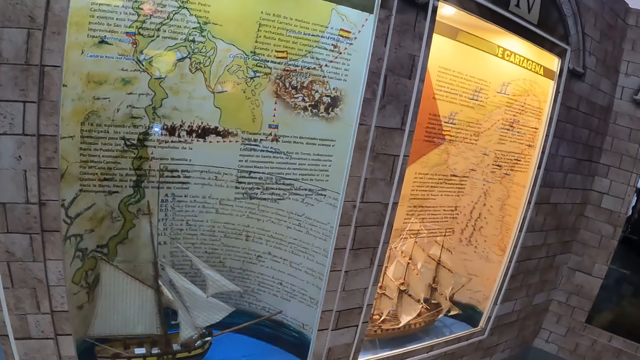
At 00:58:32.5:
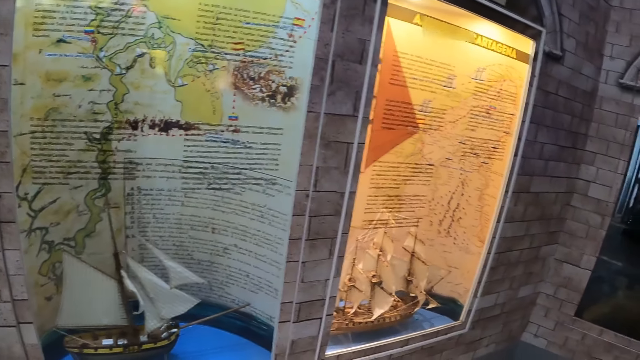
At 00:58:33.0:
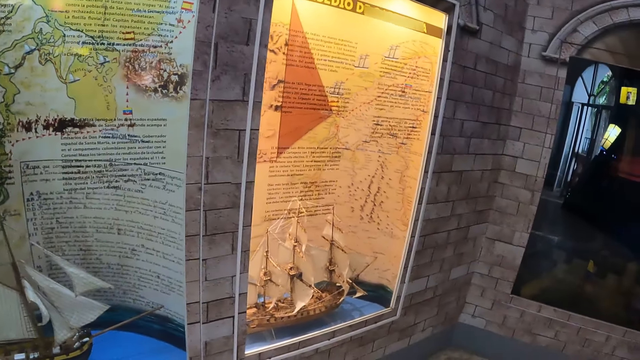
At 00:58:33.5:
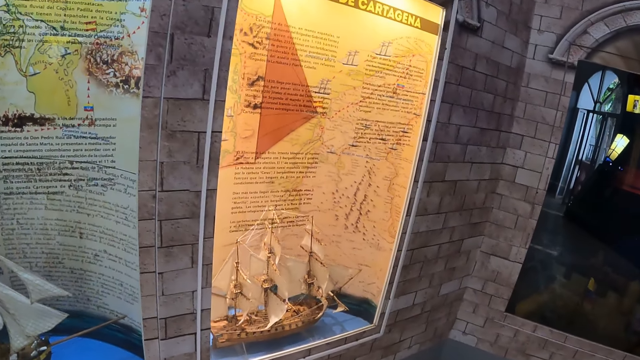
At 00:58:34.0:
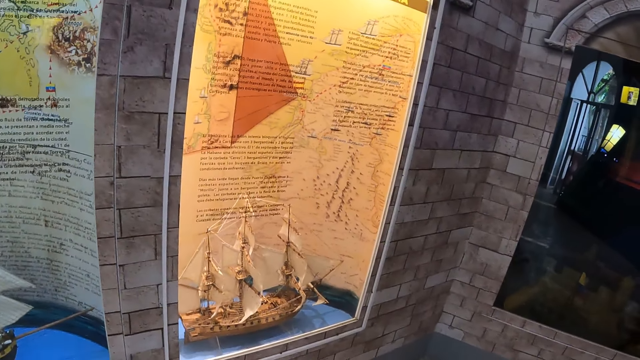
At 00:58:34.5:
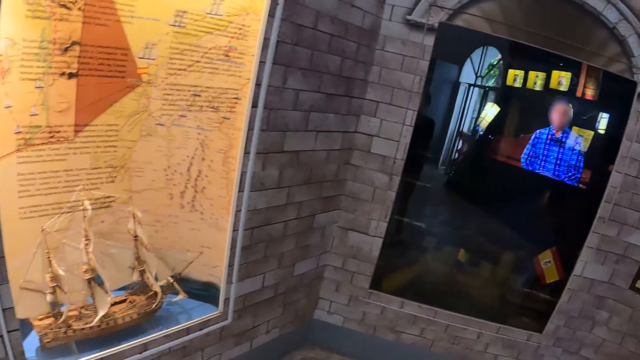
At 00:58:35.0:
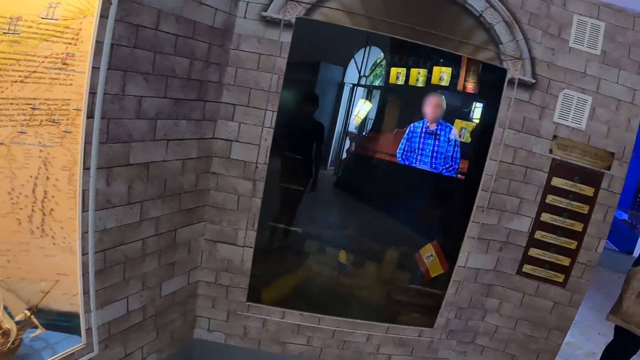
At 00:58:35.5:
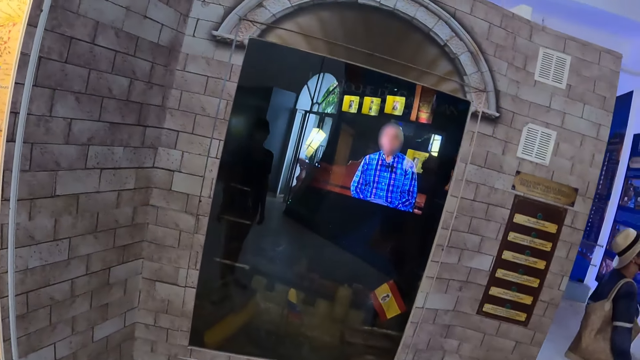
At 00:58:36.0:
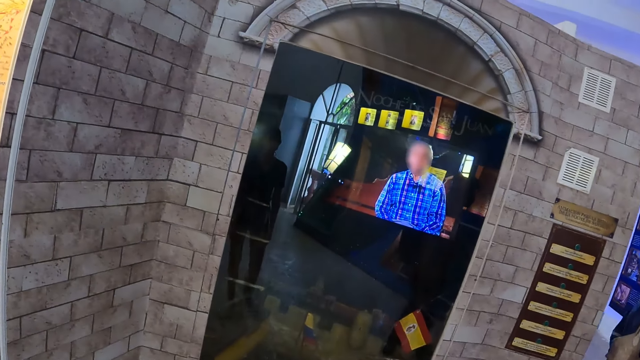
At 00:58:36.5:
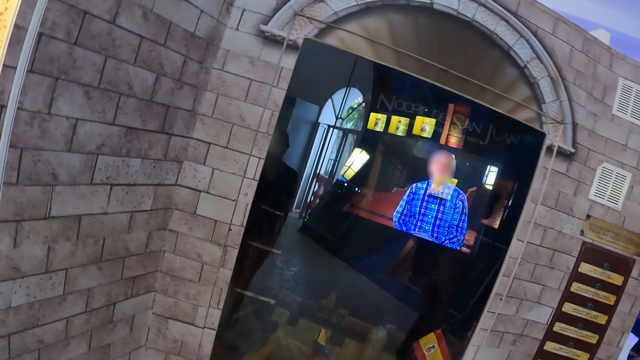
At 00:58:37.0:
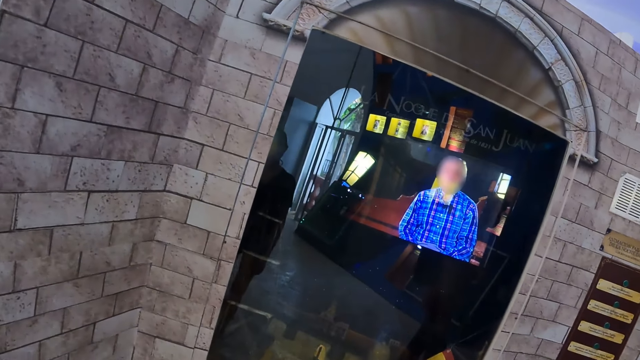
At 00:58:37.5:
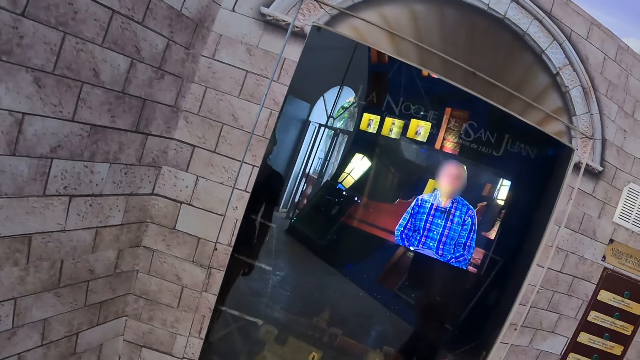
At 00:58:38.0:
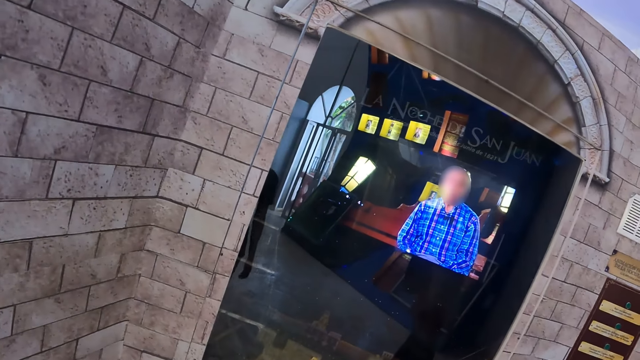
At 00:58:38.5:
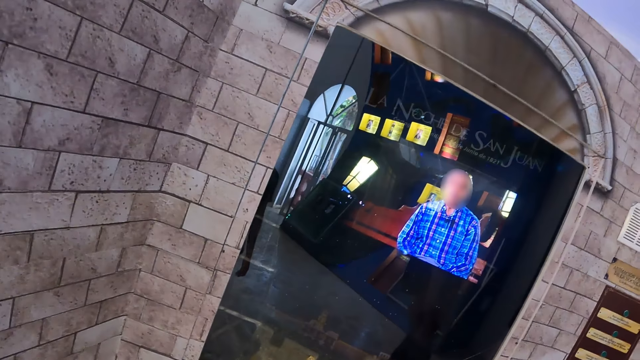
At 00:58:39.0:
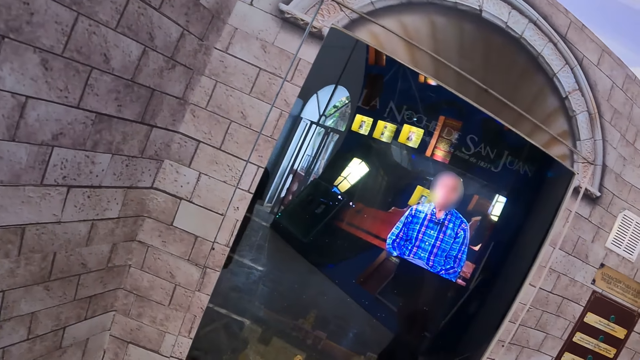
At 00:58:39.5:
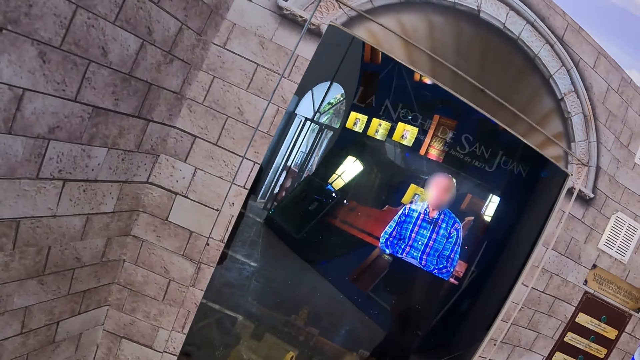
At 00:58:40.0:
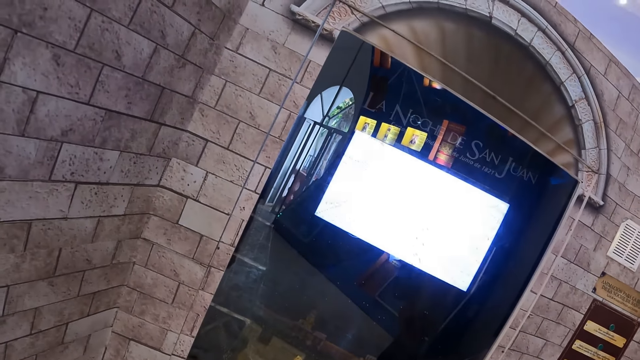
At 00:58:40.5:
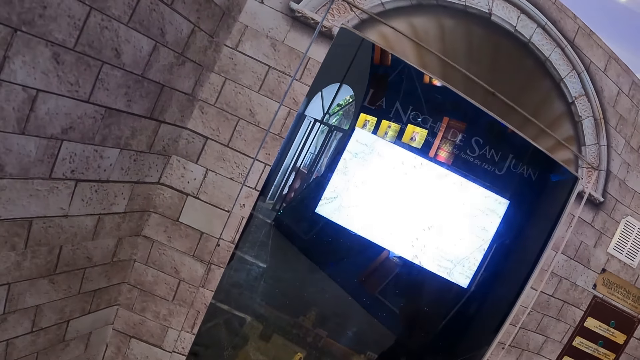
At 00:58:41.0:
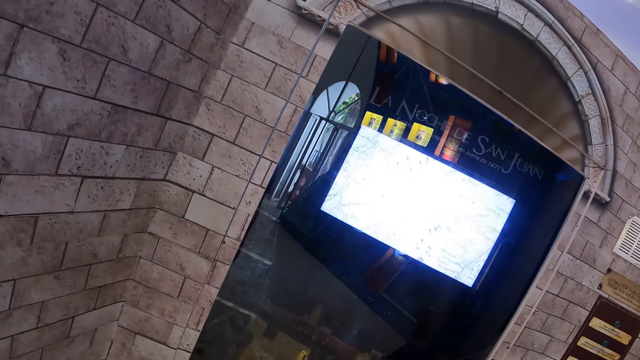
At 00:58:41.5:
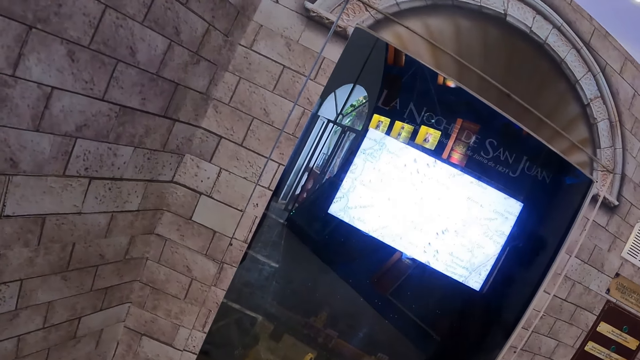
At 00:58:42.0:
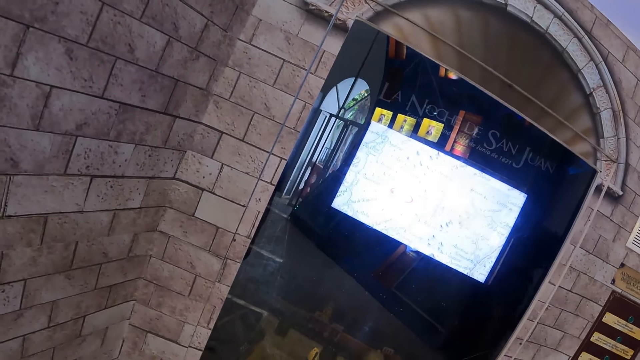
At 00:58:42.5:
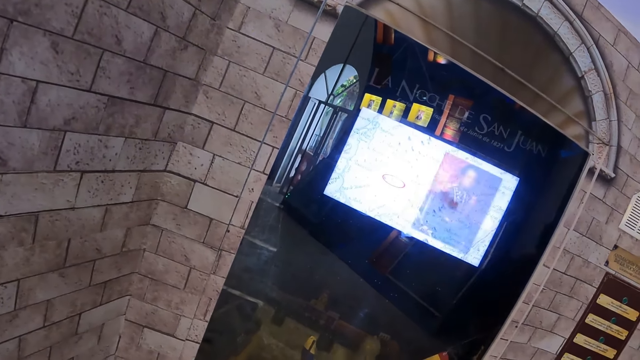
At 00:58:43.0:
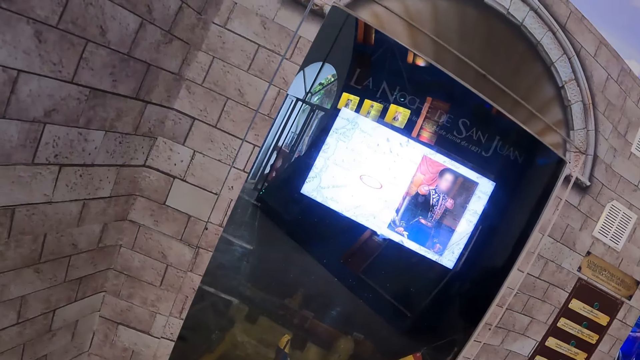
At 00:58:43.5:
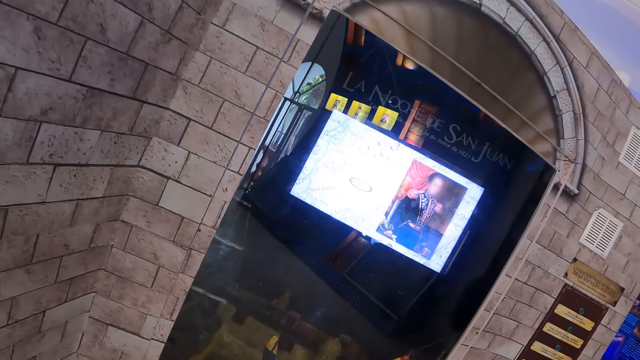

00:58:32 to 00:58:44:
The camera wearer looks at the displayed screen.

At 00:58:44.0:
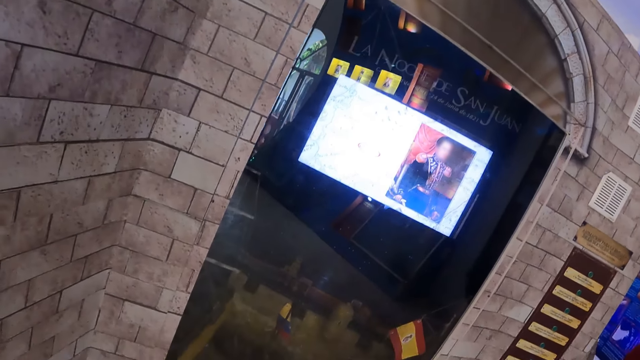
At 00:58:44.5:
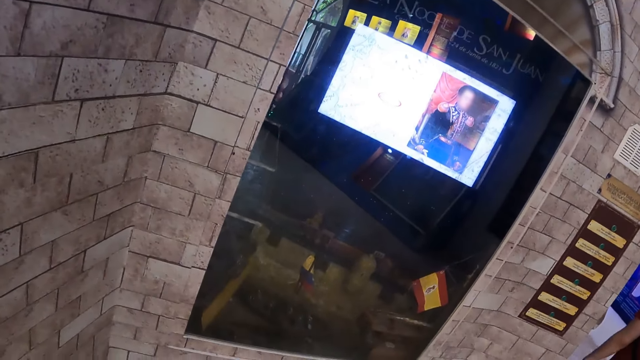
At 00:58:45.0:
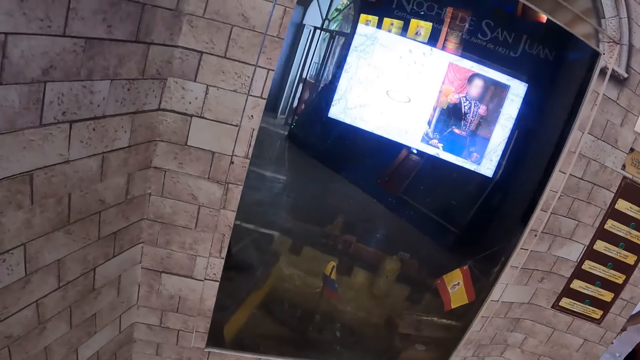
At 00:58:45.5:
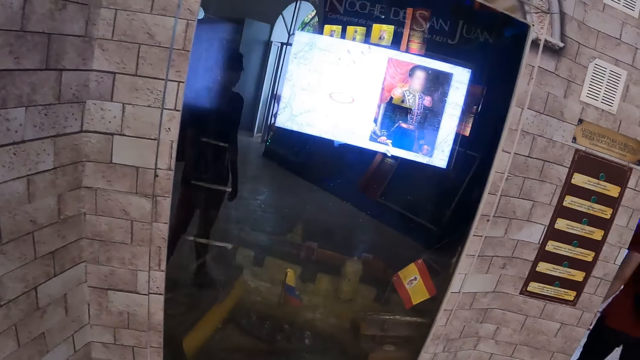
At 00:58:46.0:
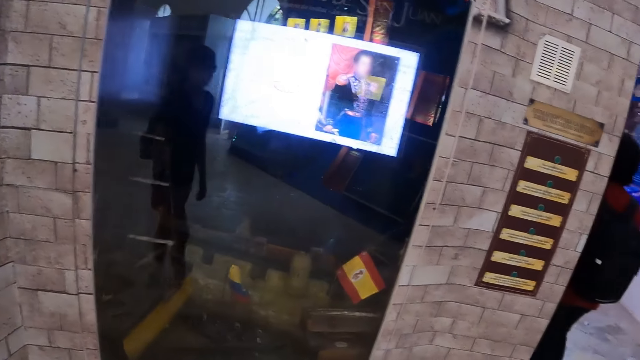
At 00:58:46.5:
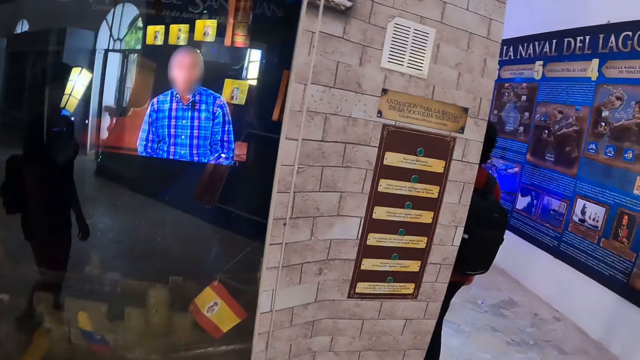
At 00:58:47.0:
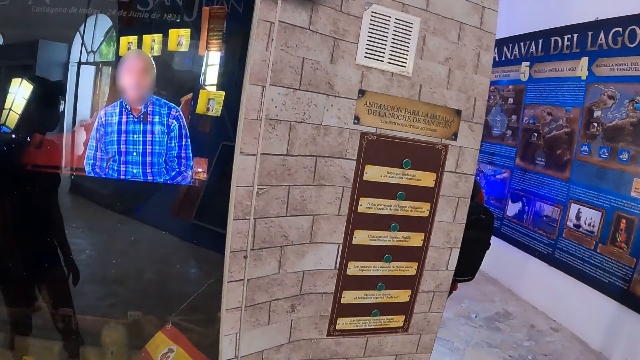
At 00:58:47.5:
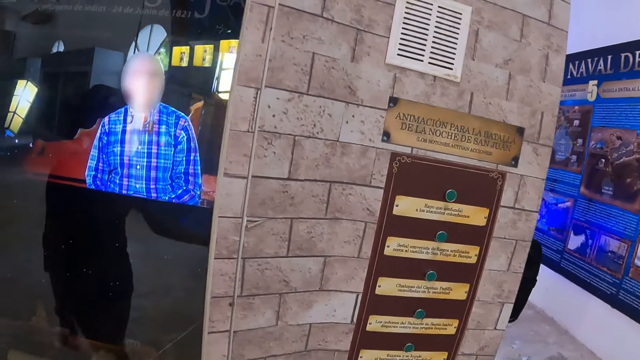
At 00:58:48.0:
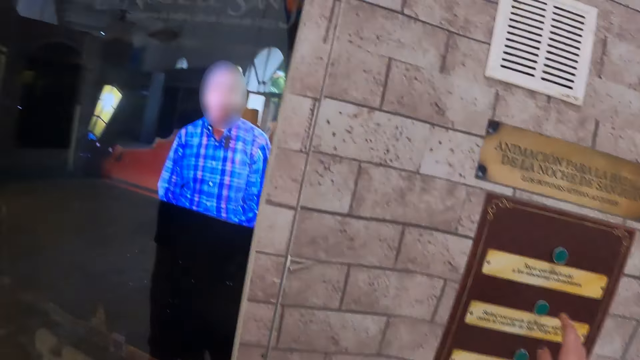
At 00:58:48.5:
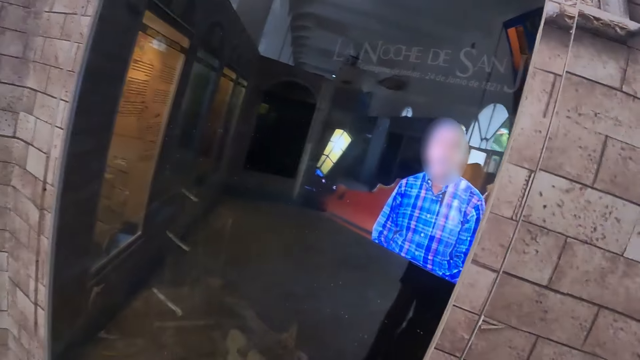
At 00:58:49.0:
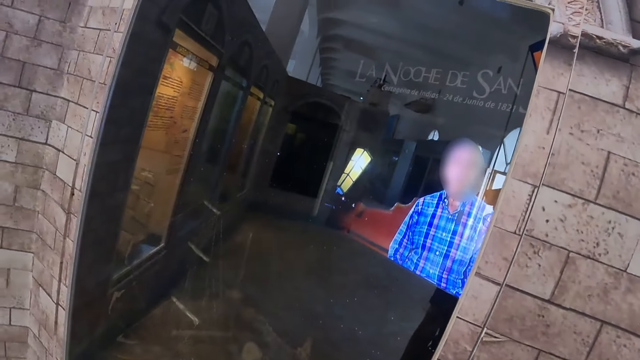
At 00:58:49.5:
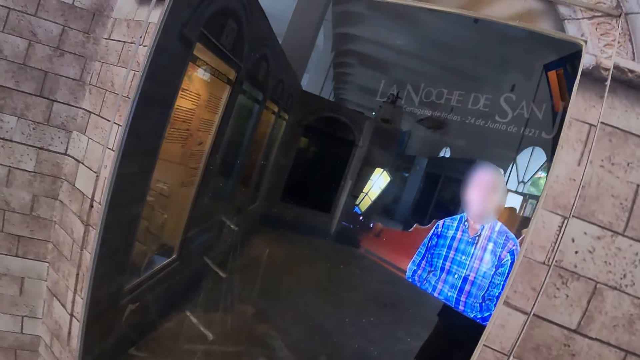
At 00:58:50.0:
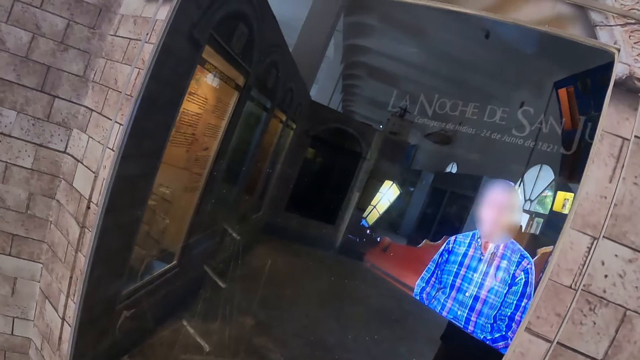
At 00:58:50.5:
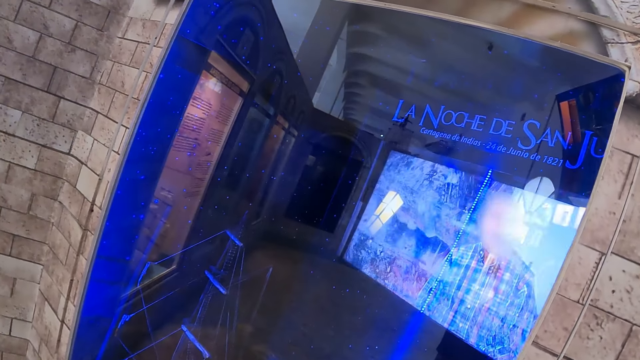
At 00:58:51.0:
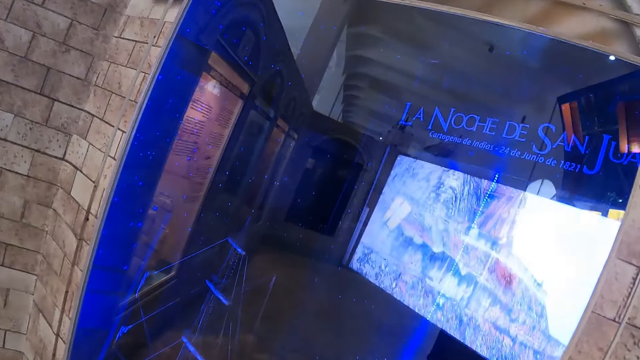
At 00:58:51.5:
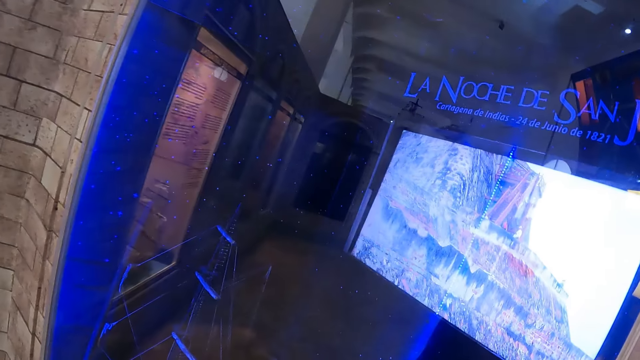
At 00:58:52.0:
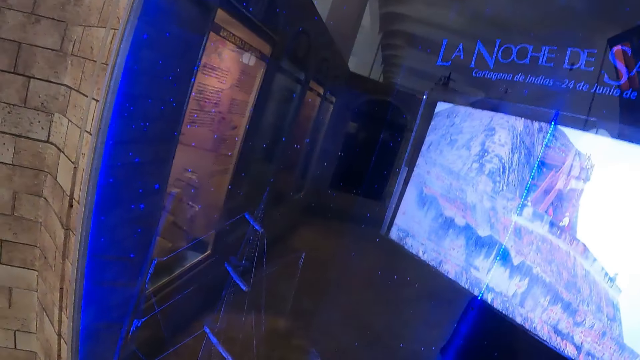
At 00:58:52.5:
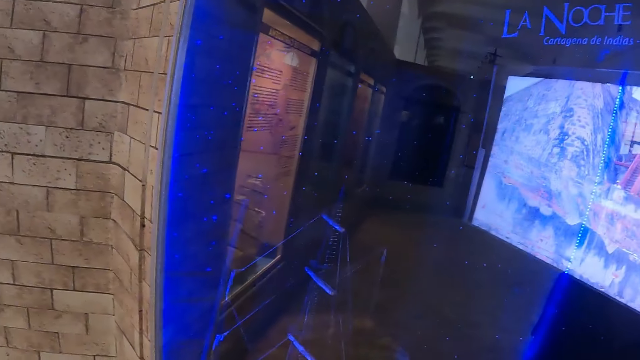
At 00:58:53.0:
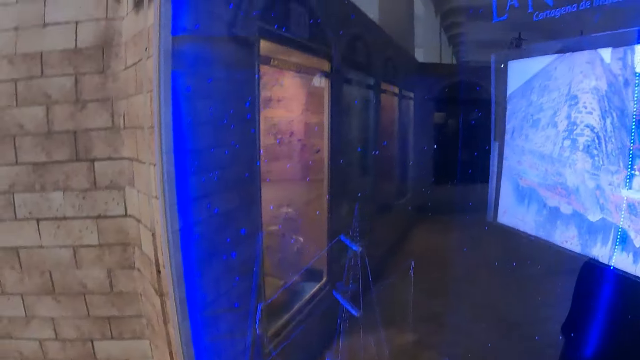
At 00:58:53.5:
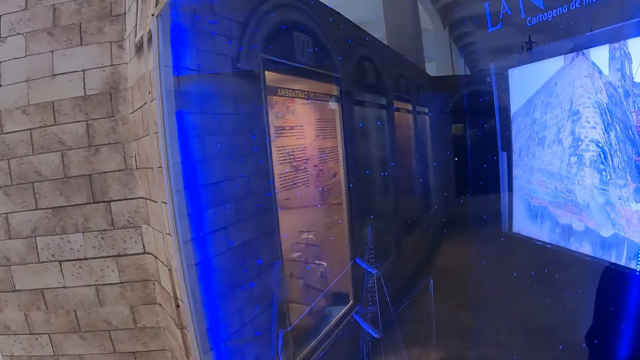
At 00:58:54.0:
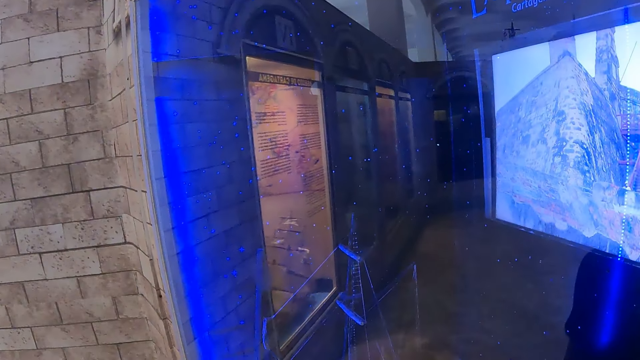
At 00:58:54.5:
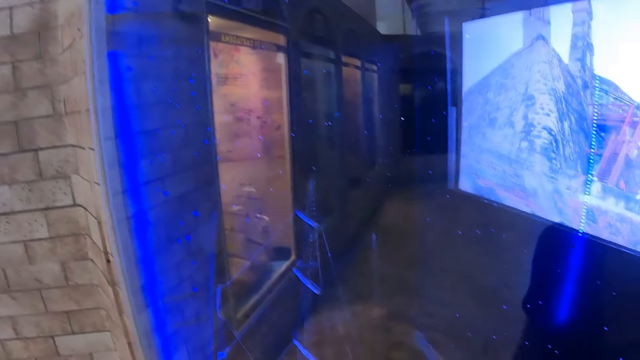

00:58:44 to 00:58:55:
The camera wearer looks around. They walk in the historical building. They look around. They stand in the room. They peruse the historical chart. They peruse the historical chart again.
